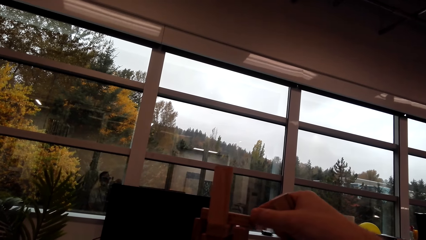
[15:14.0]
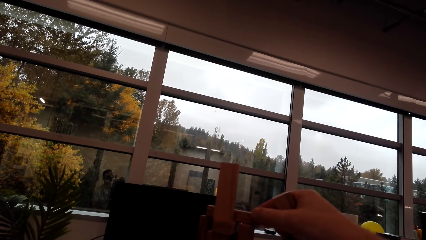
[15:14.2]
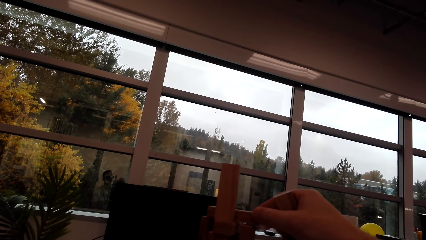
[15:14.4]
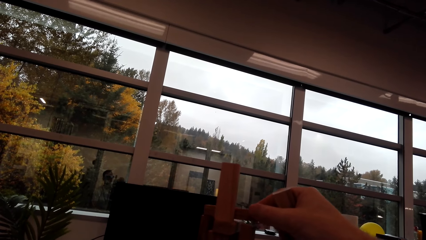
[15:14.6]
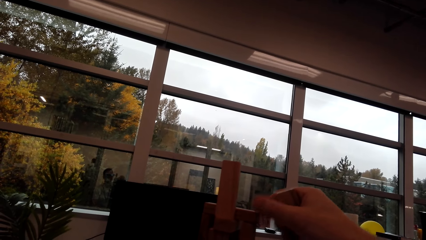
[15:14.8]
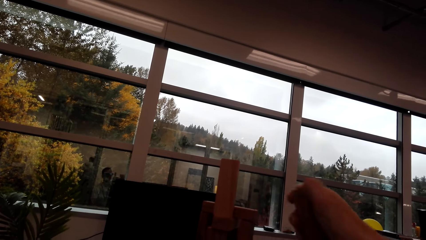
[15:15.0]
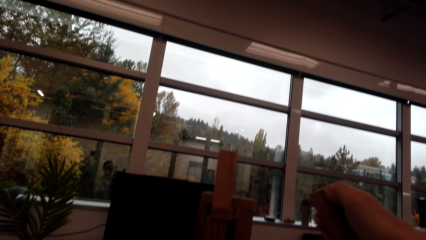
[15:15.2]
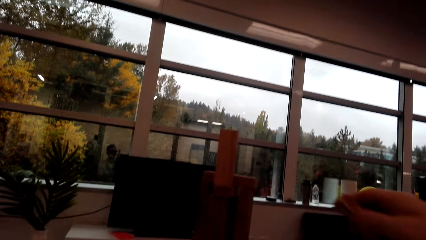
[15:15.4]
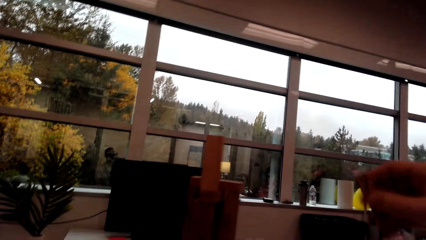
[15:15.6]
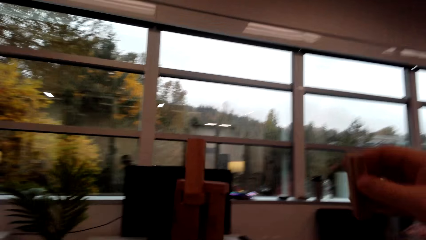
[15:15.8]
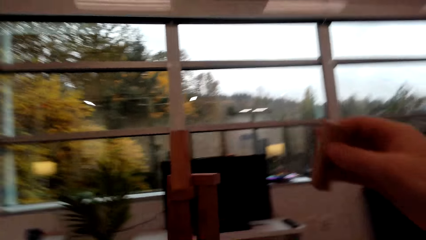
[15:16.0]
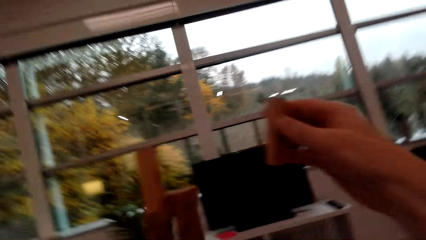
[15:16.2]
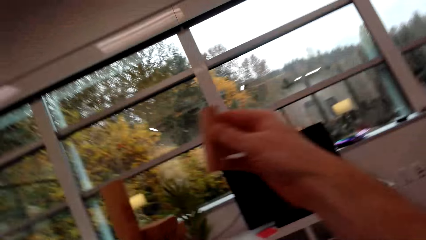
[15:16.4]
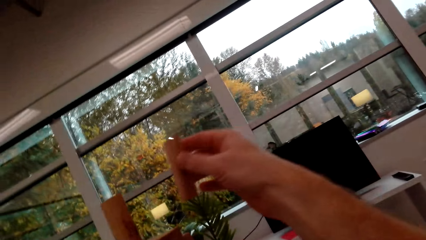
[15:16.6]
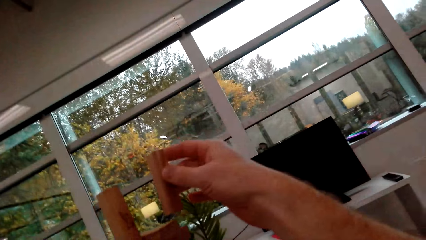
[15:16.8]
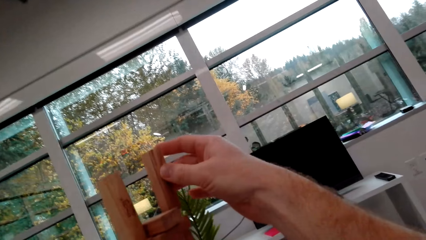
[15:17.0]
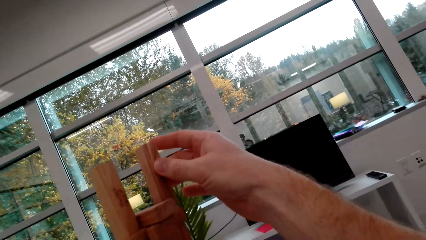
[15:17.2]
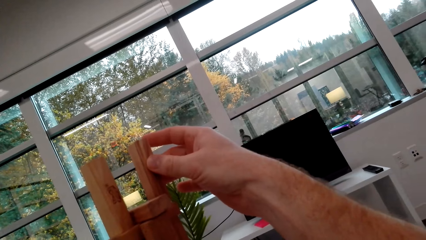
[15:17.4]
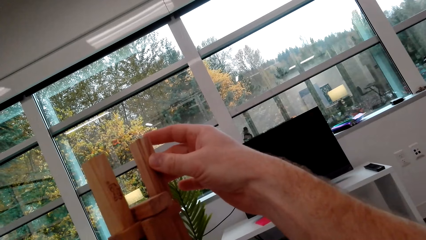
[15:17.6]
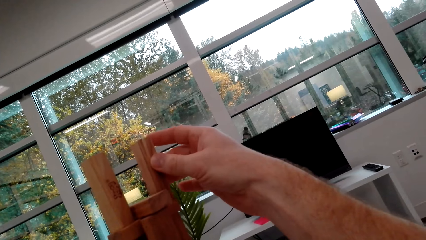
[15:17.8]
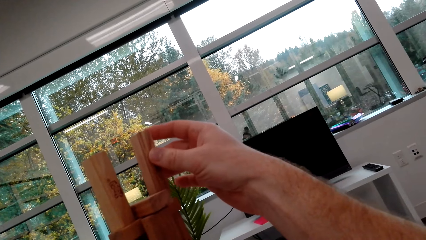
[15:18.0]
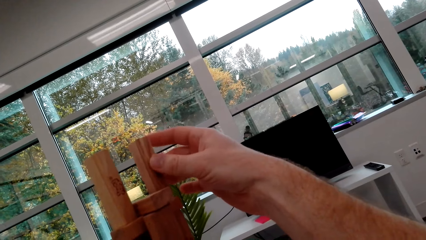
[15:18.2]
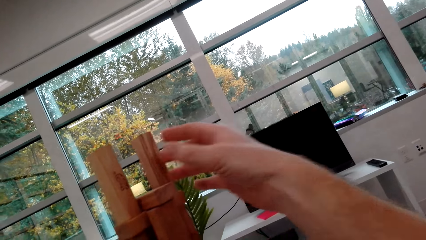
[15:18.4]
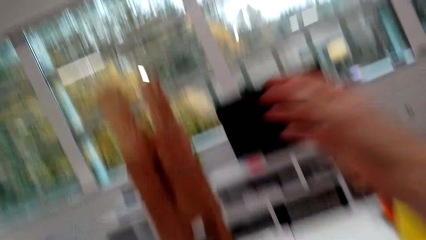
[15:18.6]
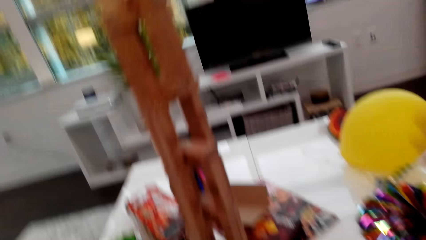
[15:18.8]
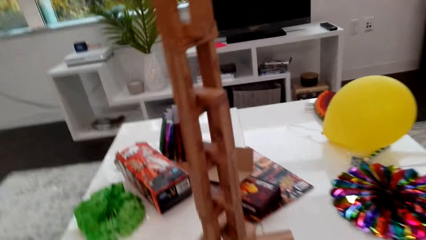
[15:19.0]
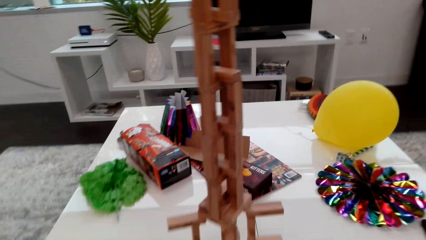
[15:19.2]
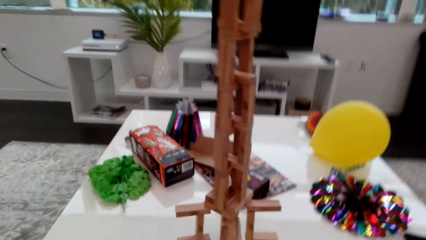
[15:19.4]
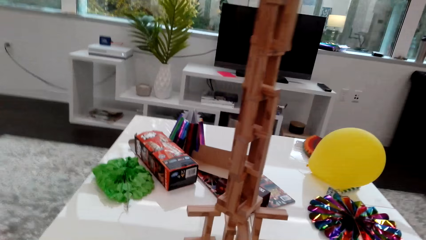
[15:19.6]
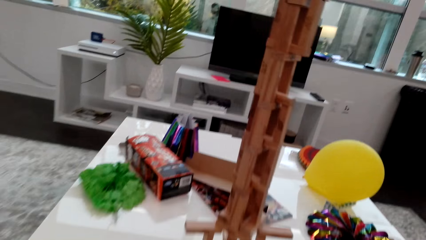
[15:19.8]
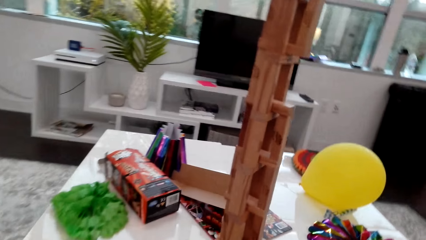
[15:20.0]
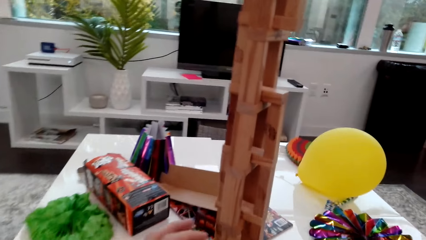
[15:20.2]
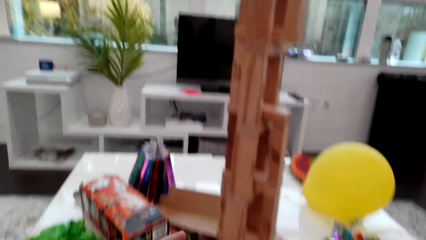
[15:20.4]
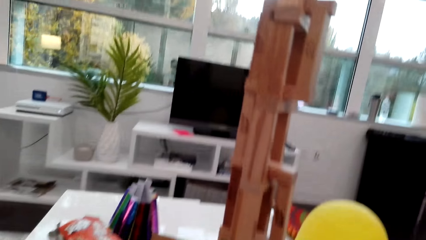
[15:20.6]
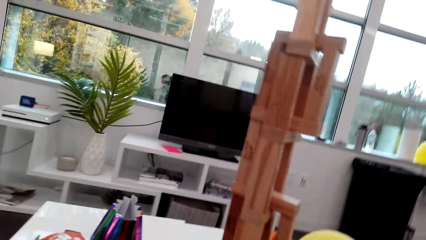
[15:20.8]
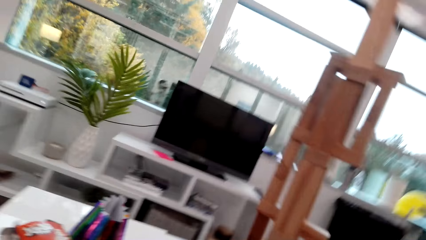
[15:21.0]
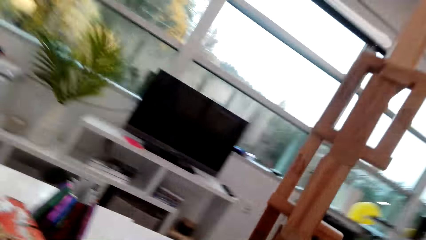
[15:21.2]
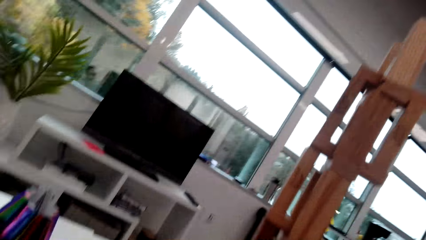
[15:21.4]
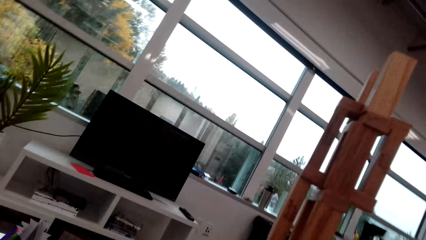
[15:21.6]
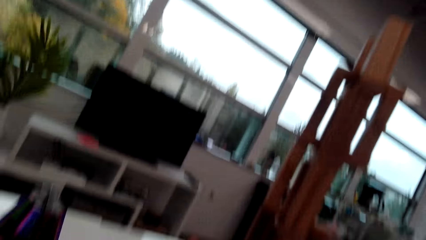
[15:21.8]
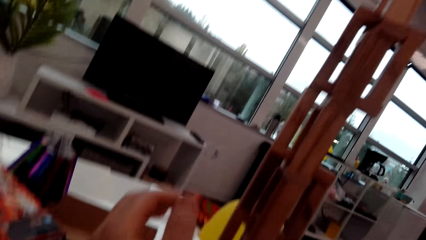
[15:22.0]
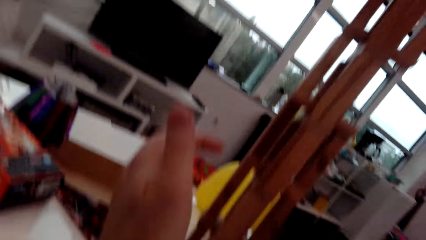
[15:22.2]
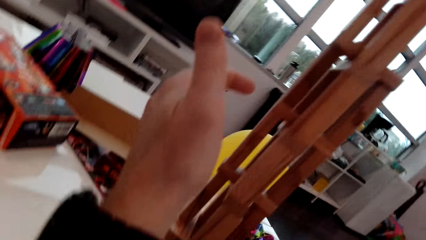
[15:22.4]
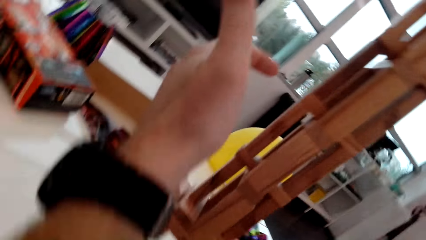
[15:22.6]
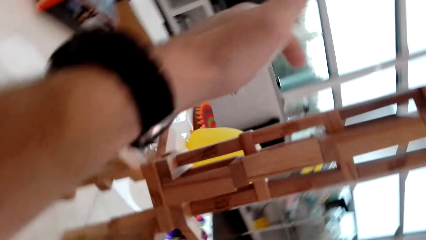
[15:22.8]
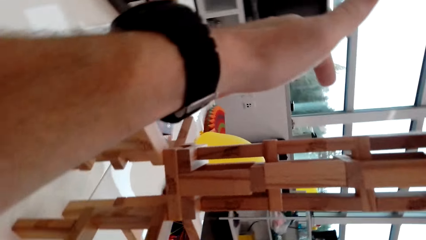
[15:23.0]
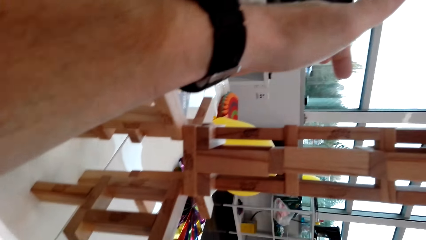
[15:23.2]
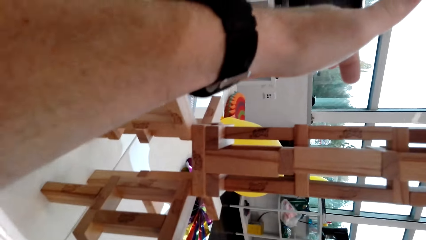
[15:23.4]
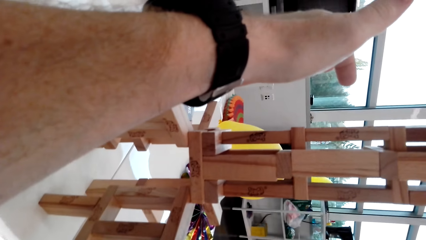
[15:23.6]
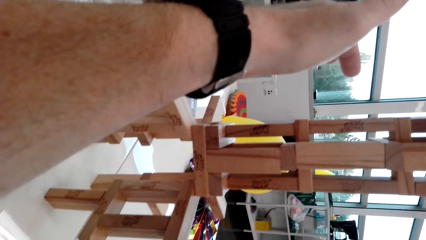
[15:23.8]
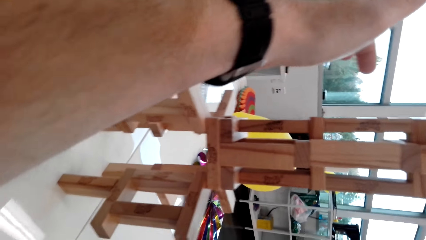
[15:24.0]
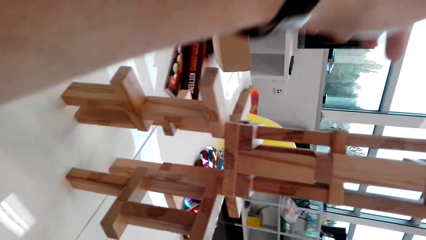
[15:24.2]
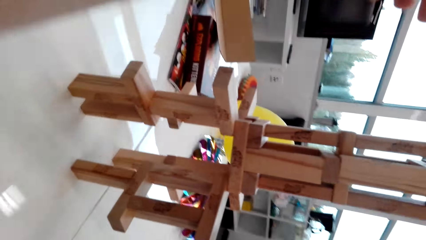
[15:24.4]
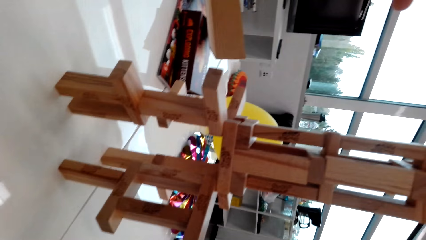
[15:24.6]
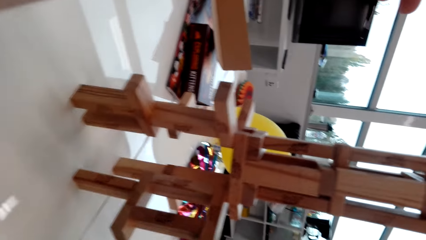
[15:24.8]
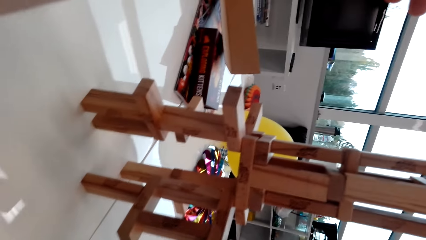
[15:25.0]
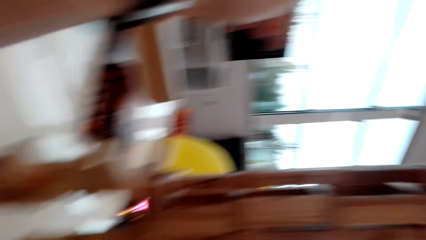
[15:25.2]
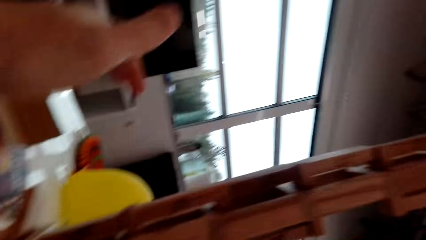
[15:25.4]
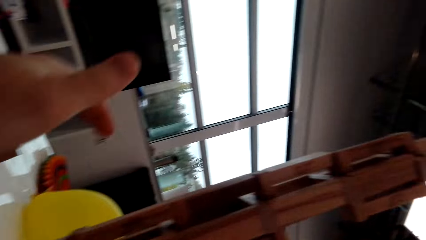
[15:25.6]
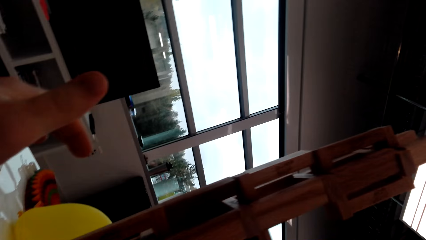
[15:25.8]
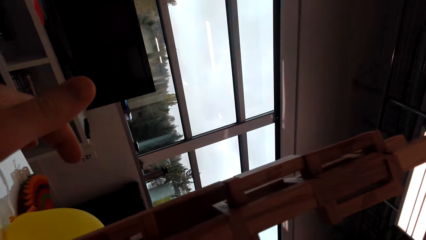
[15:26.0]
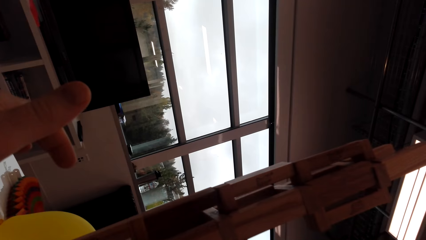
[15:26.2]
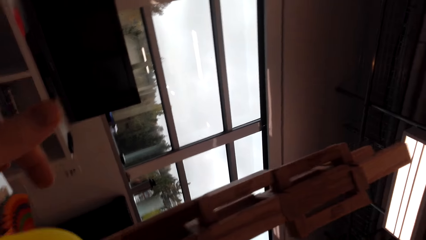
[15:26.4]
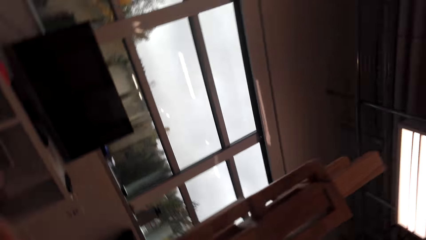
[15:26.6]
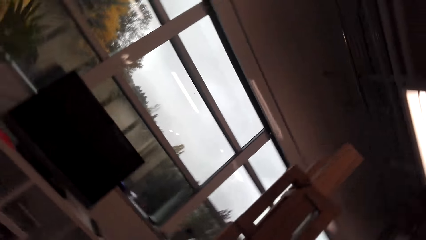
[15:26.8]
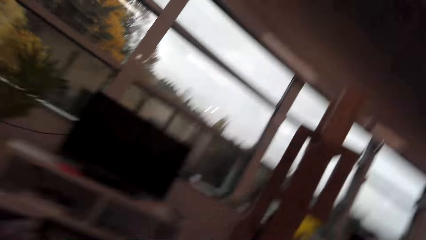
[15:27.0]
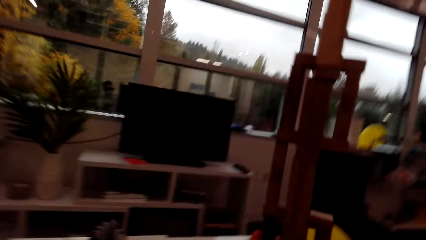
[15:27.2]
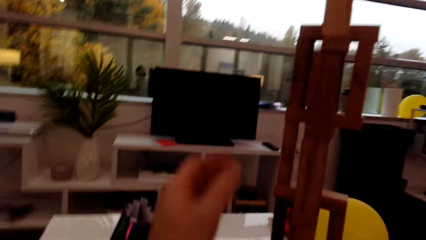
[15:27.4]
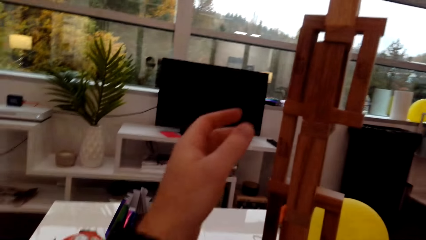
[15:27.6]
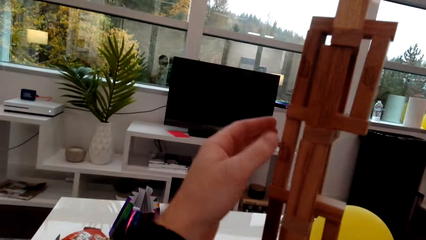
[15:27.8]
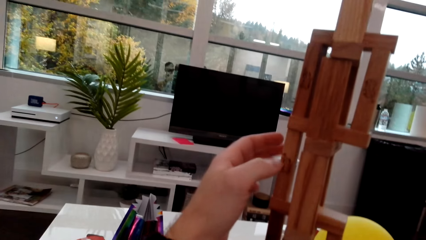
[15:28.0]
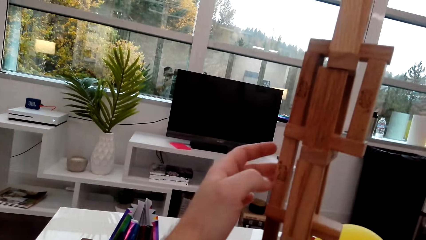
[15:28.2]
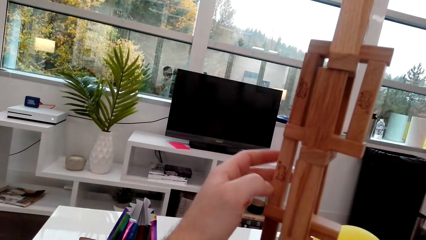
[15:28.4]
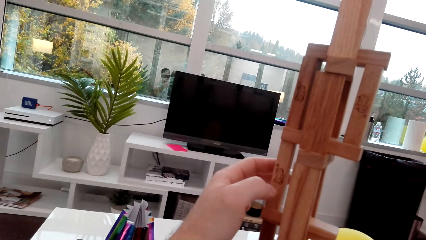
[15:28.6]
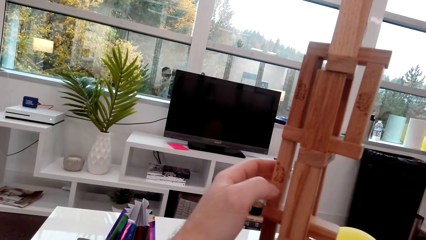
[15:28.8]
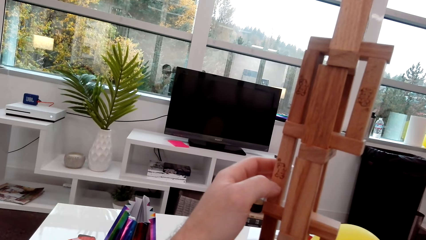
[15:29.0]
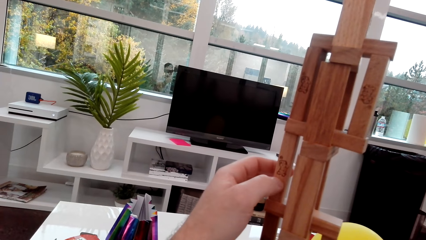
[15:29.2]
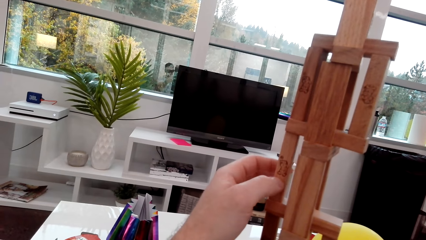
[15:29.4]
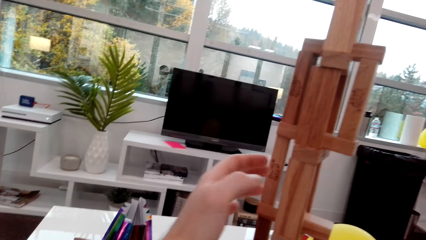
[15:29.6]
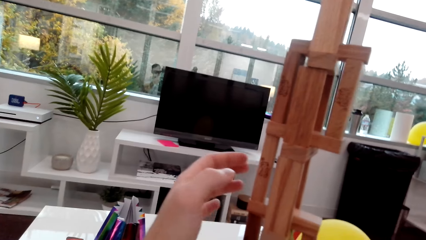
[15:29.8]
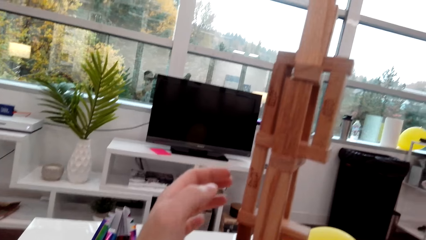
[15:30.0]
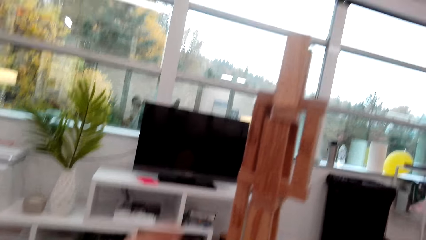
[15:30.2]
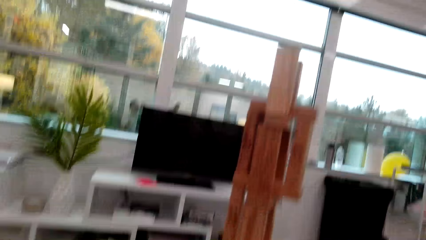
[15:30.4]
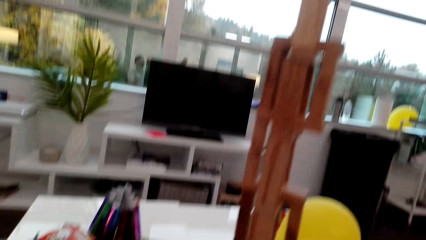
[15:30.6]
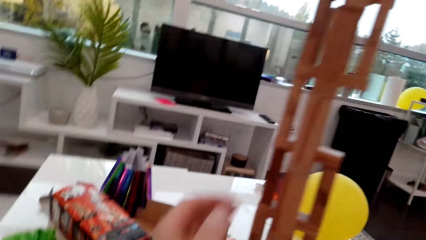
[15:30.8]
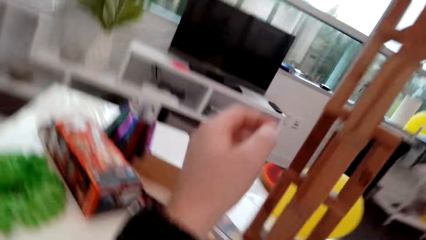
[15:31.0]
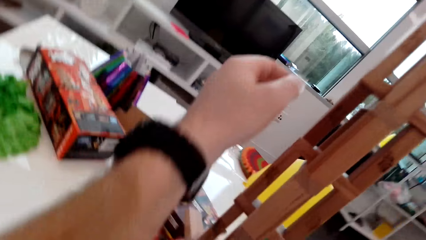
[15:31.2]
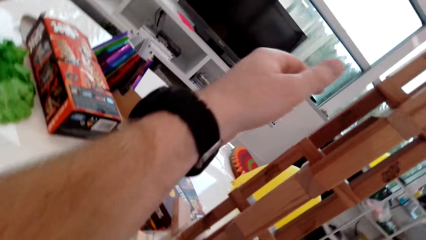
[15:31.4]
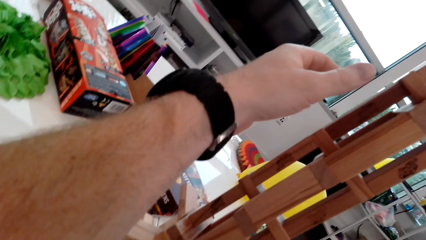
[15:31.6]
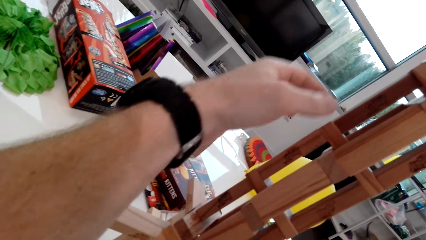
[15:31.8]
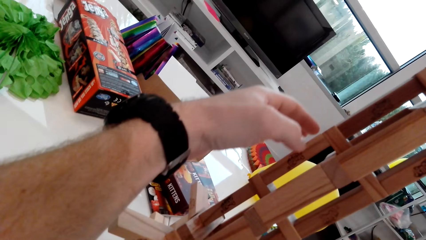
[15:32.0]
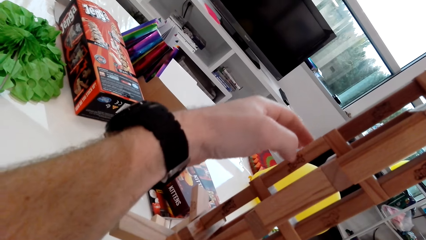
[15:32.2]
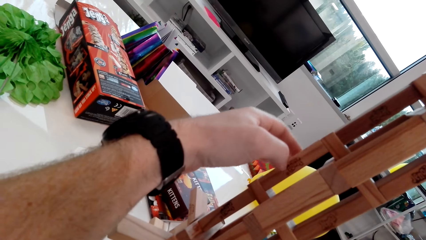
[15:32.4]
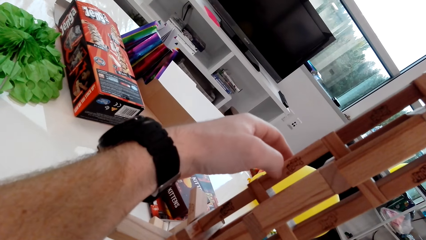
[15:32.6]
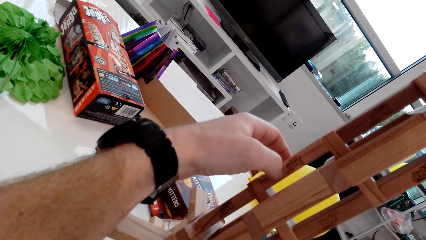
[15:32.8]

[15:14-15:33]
The camera wearer fixes the cube on top of the stack. They place a small piece of wood on top of the stack of wood. They look around. They touch the small piece of wood.
